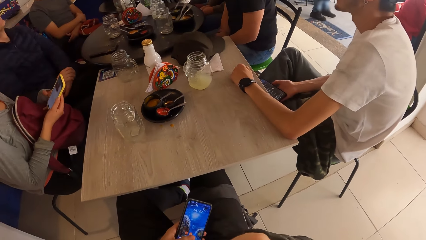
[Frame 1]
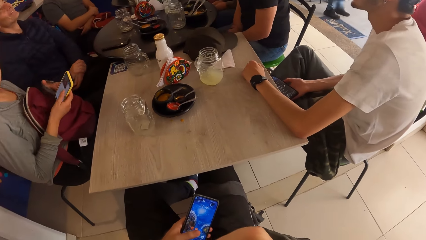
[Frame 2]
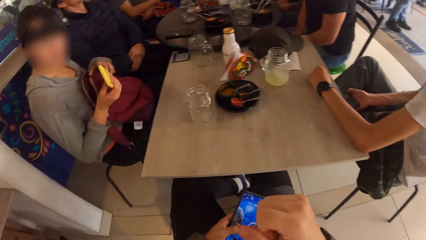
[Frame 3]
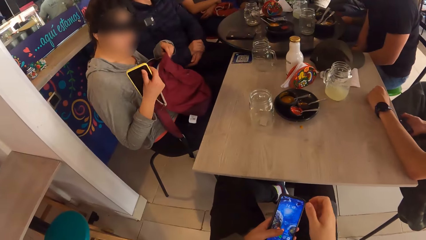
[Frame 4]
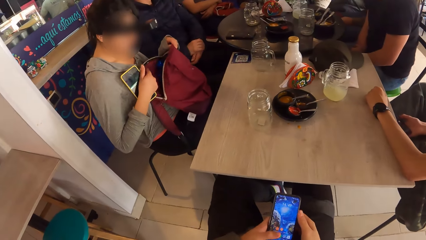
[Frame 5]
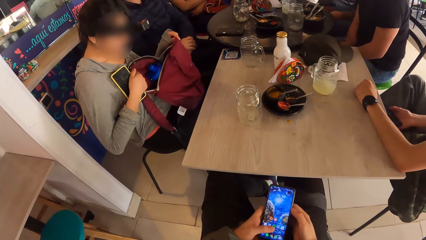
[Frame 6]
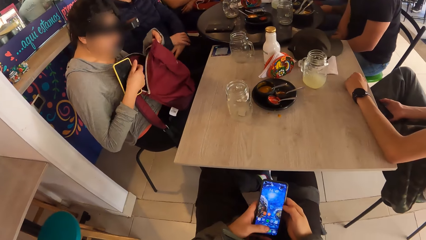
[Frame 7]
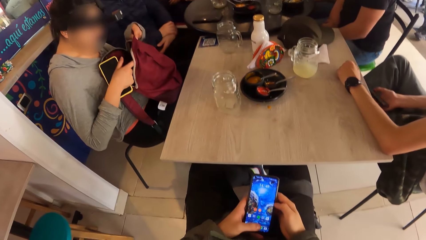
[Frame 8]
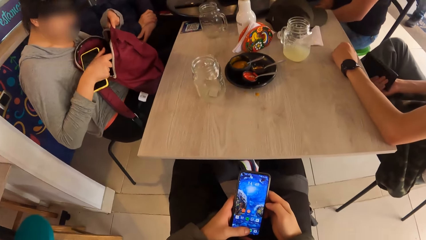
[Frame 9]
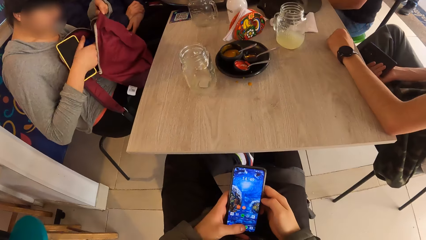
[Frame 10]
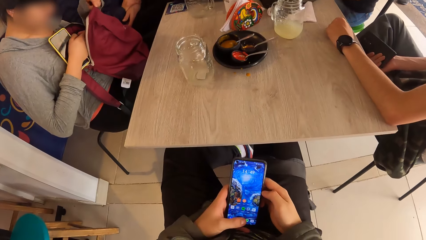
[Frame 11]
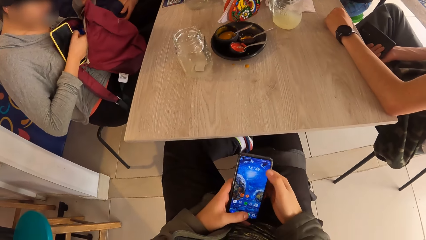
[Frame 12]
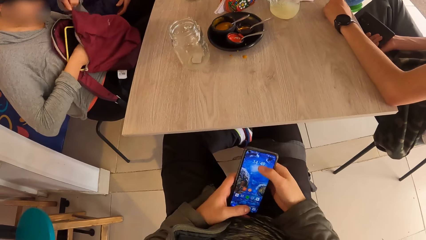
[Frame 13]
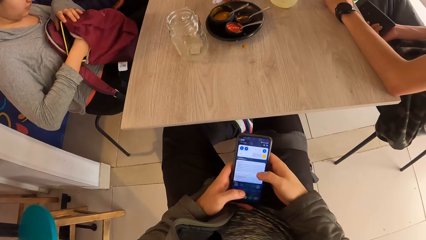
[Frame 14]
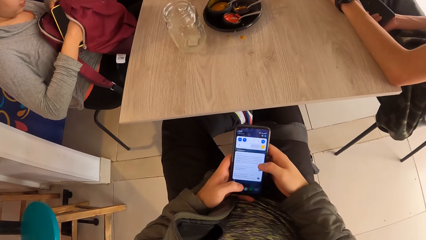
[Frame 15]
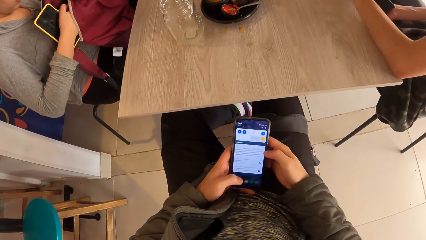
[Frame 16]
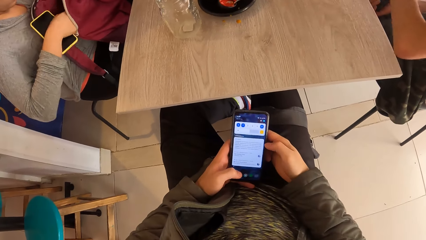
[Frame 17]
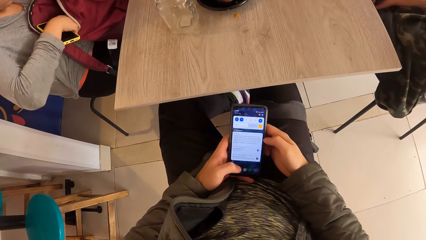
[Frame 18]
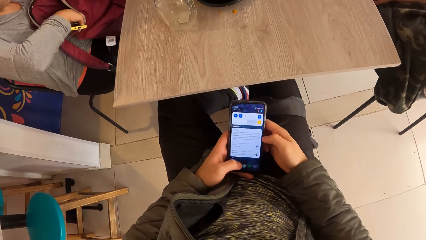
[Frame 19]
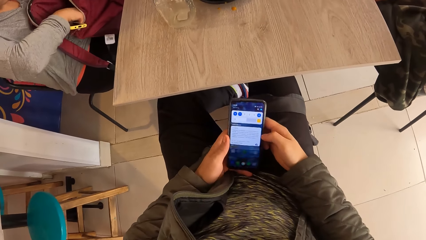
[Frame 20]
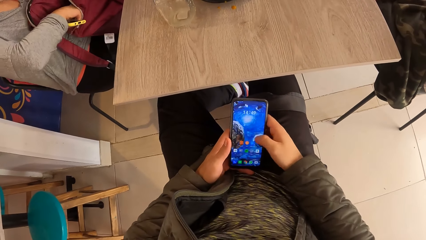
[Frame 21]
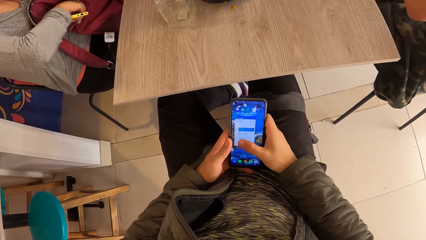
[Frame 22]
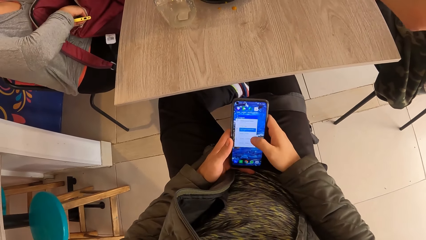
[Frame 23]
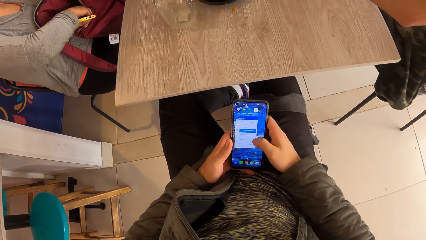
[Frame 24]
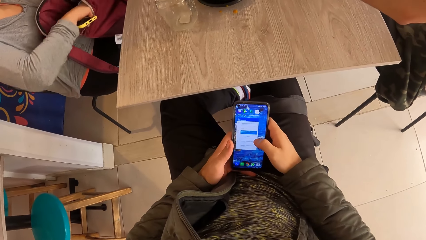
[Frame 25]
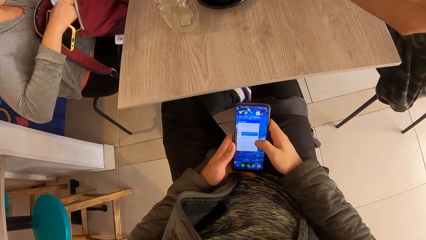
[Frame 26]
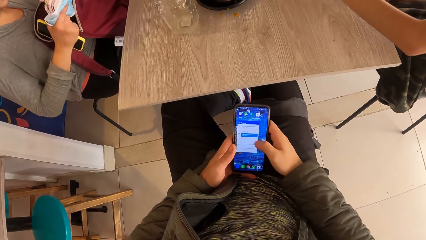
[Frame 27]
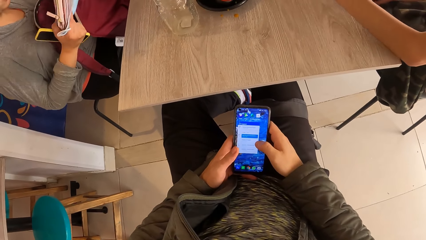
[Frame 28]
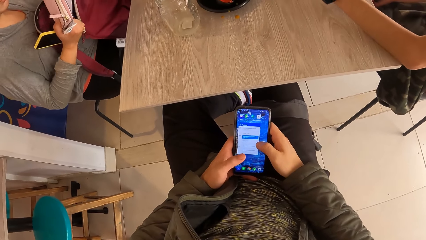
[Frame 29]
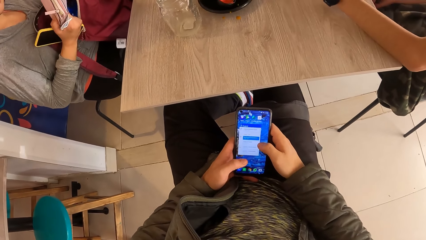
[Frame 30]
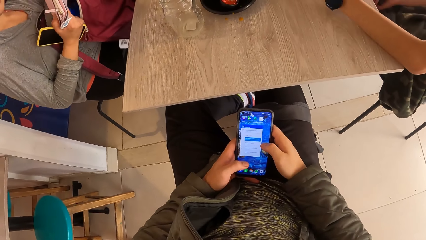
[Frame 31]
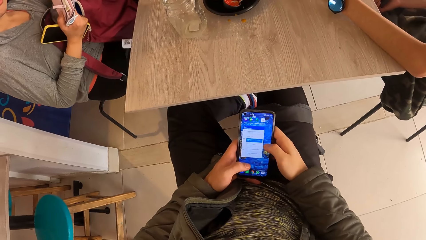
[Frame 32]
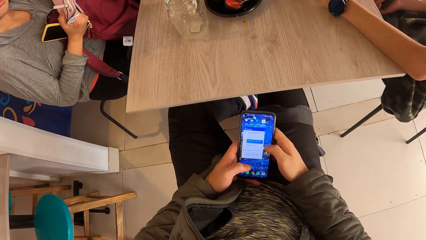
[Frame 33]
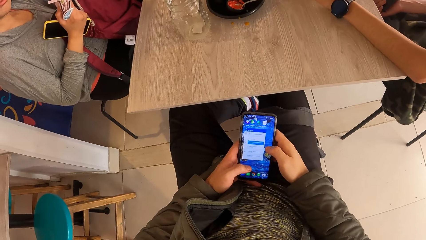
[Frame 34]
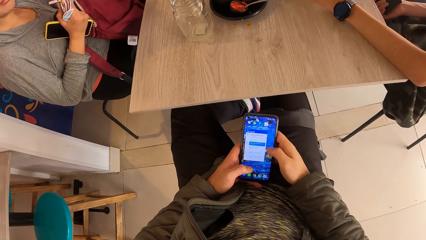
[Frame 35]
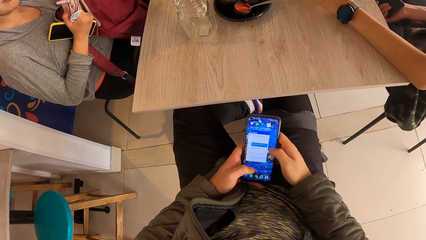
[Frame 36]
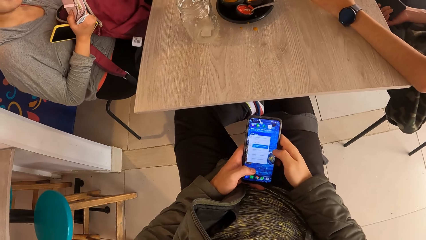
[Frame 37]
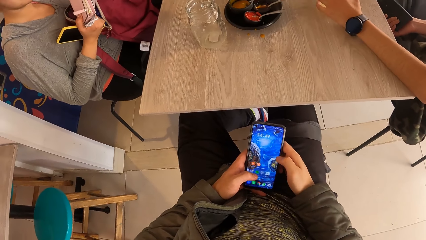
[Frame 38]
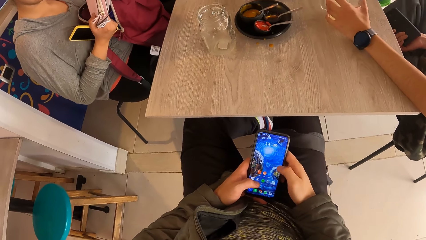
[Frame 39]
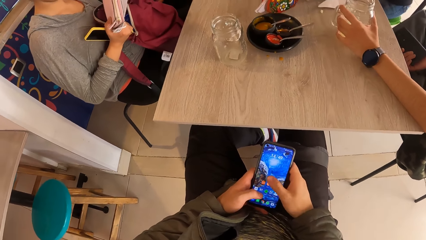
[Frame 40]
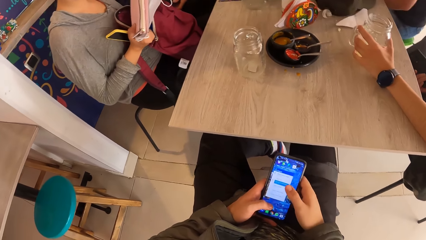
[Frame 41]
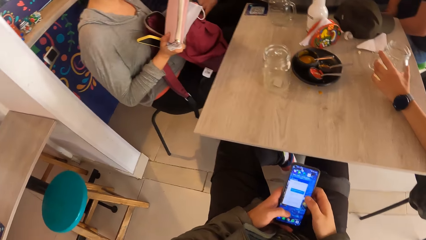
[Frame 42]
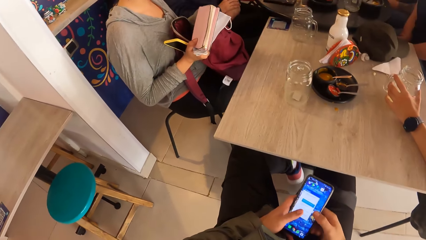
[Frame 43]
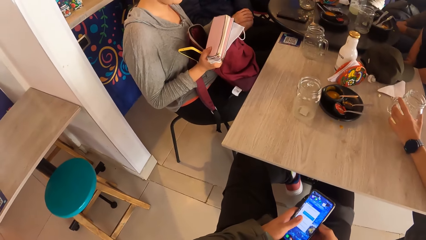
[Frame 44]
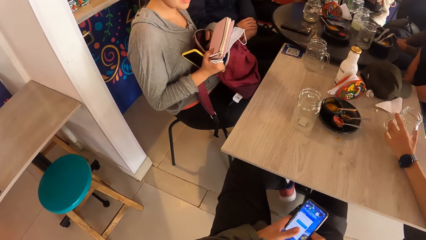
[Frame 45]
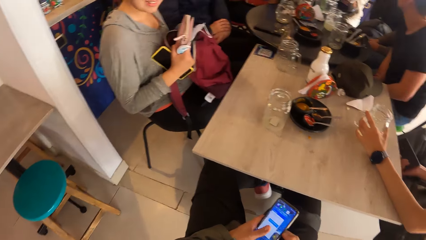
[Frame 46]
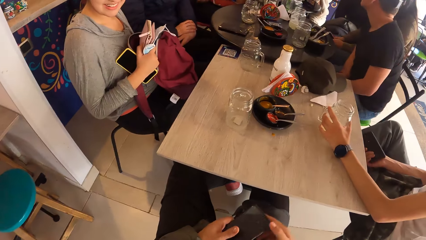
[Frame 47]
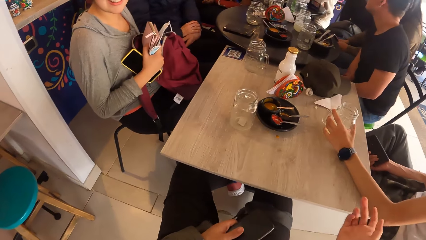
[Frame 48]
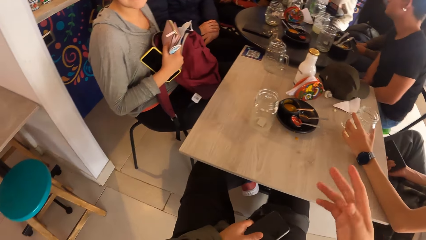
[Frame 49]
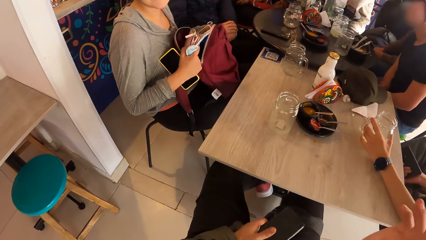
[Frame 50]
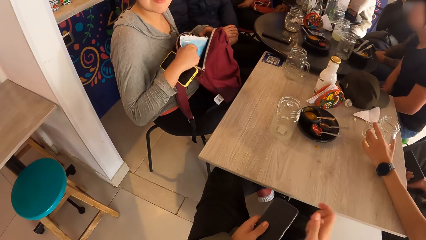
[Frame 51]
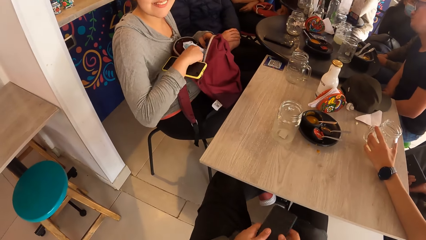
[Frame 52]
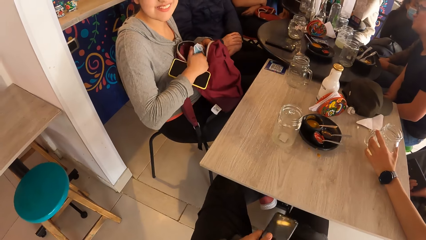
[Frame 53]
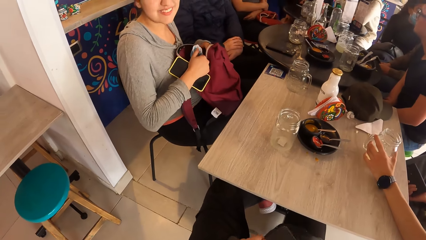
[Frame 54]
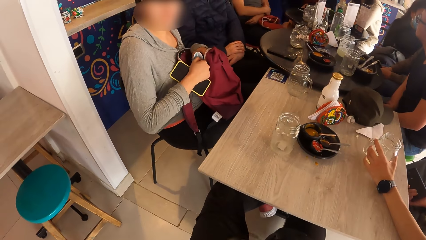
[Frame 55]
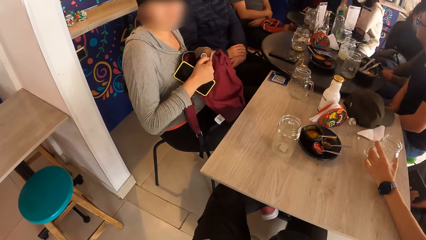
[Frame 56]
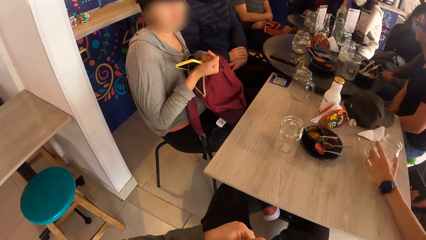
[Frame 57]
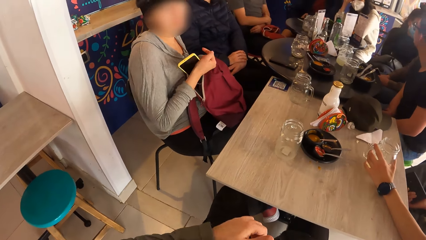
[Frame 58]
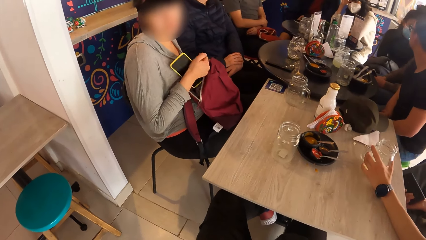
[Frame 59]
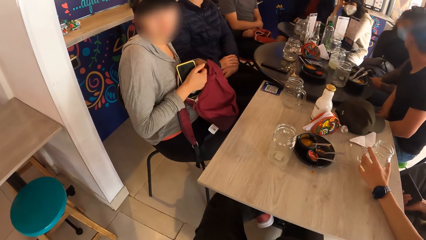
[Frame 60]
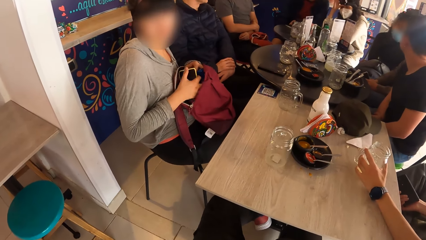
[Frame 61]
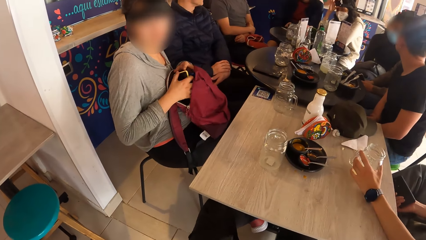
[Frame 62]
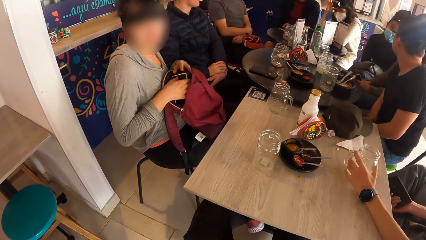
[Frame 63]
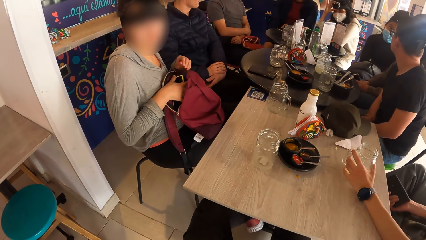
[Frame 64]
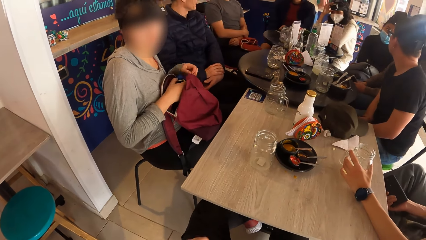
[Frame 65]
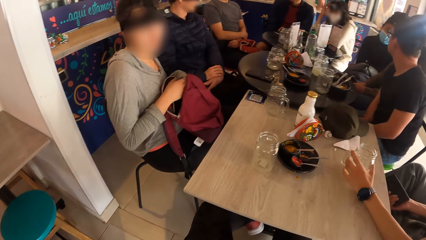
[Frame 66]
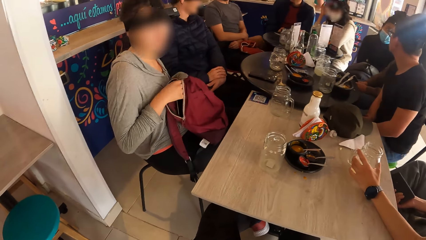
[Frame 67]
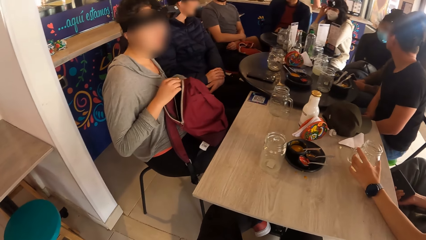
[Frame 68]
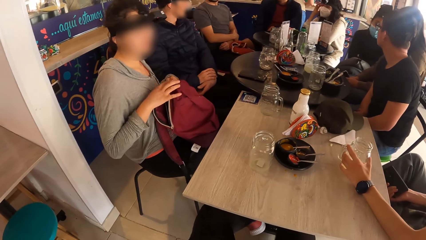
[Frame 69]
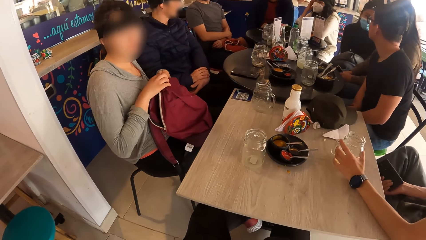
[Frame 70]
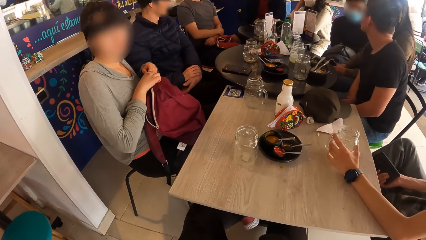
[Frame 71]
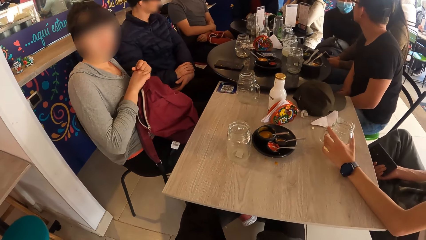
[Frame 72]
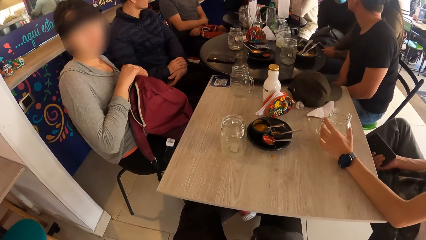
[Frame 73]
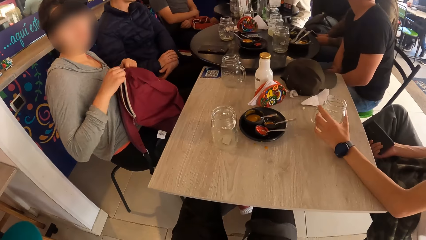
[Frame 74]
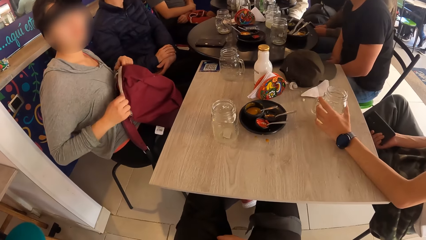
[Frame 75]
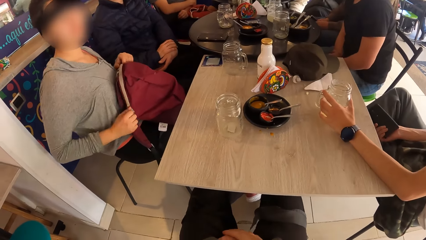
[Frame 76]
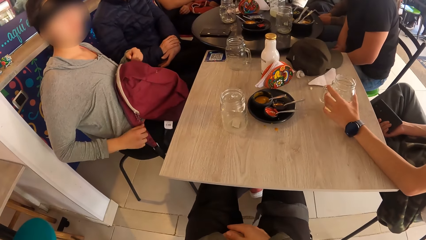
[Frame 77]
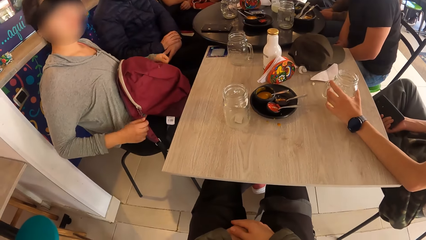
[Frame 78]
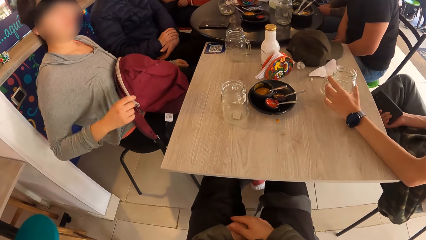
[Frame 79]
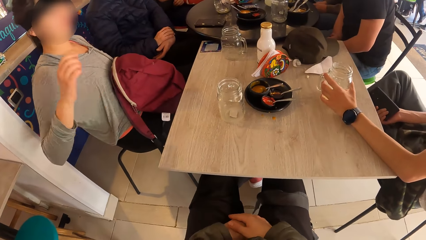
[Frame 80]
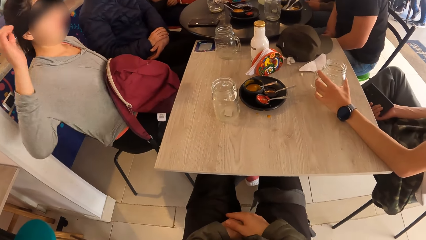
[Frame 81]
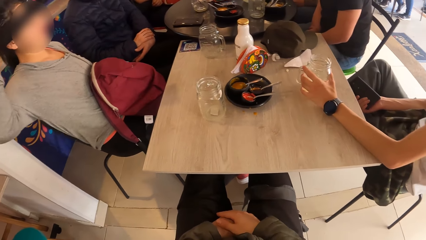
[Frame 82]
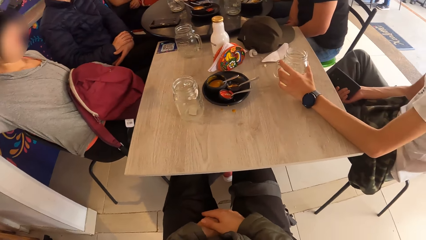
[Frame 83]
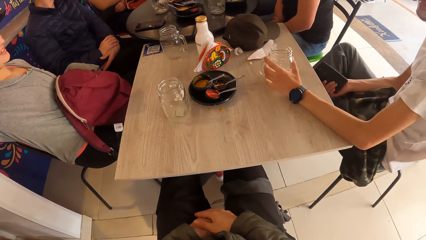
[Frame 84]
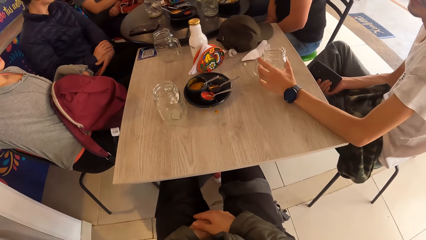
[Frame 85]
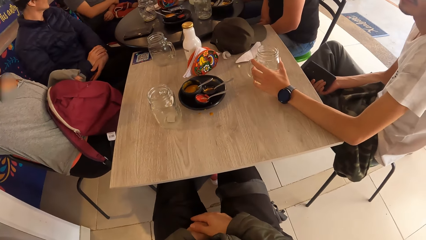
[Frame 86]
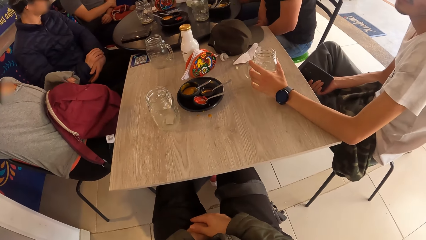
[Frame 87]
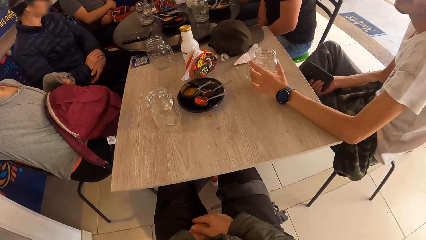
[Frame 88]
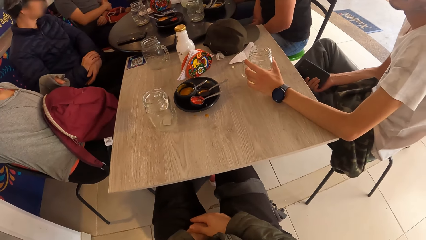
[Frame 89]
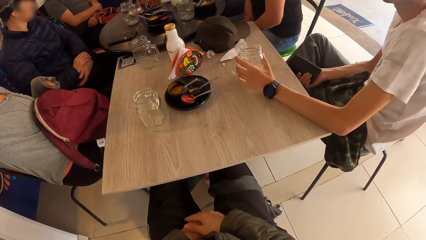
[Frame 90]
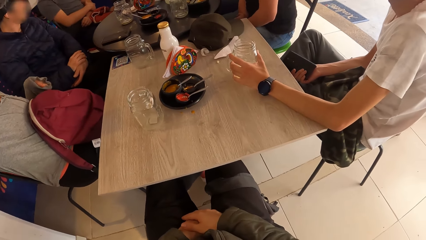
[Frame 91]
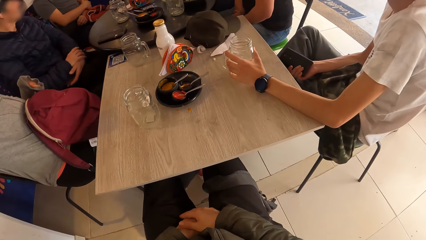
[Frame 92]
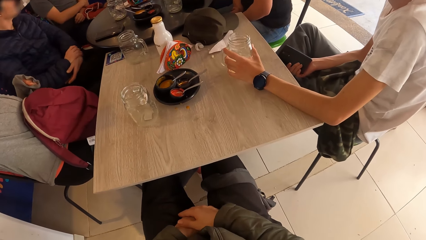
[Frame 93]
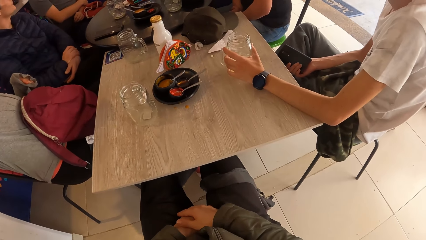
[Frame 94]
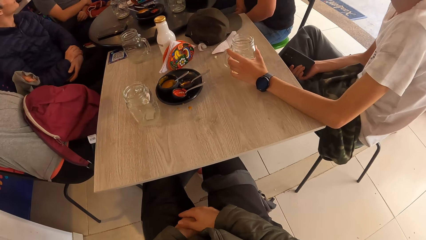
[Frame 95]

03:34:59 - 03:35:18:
The woman opens the bag on her lap with both hands. The camera wearer operates the phone with both hands. The woman takes a purse and a face mask from the bag on her lap with her right hand. The man holds the cup on the table with his left hand. The woman places the purse and the face mask in her right hand in the bag on her lap. The woman places her phone in the bag on her lap with her right hand, holds the bag on her lap with her left hand, and zips the bag on her lap with her right hand.
